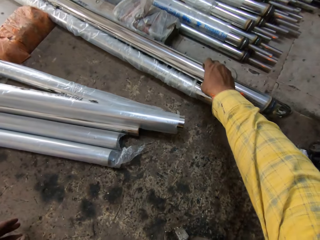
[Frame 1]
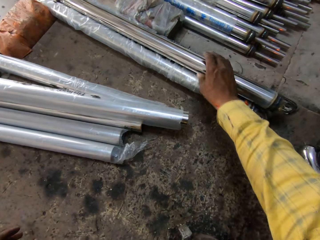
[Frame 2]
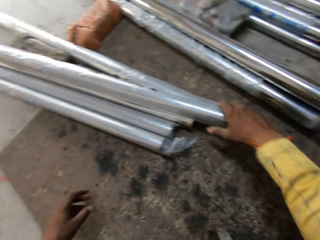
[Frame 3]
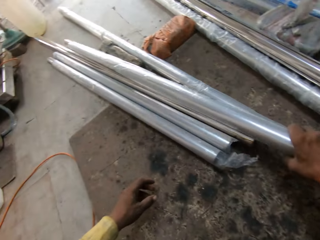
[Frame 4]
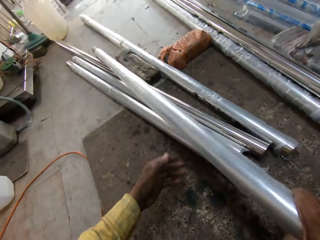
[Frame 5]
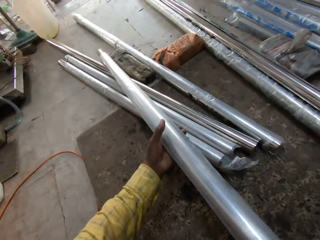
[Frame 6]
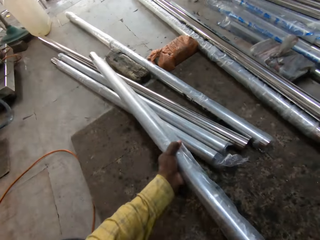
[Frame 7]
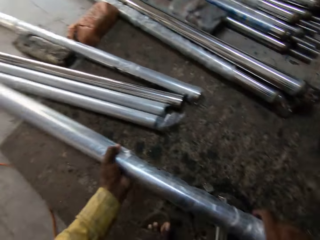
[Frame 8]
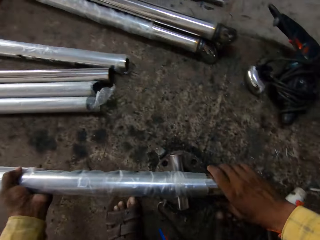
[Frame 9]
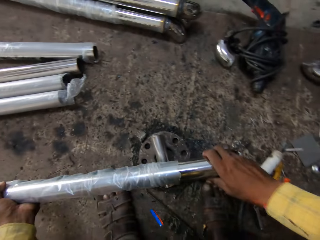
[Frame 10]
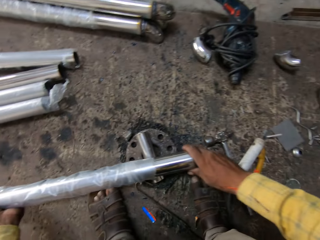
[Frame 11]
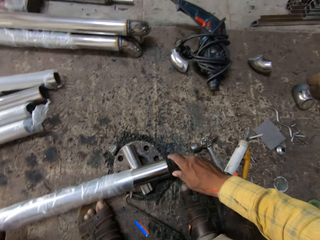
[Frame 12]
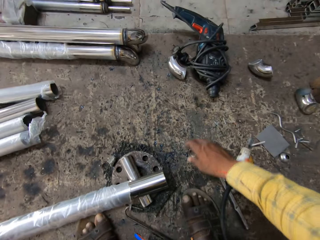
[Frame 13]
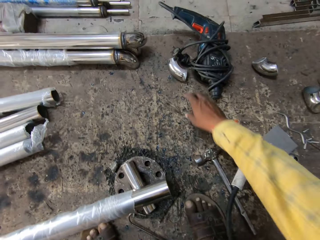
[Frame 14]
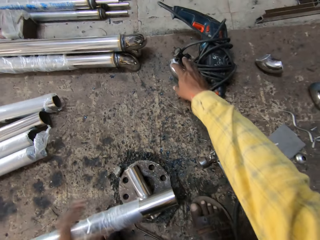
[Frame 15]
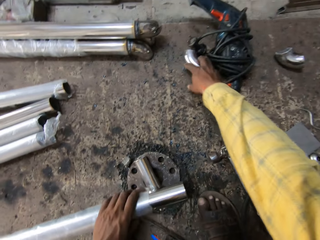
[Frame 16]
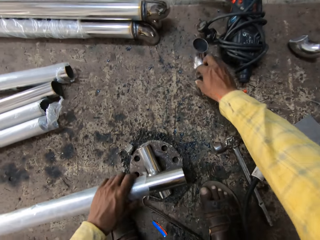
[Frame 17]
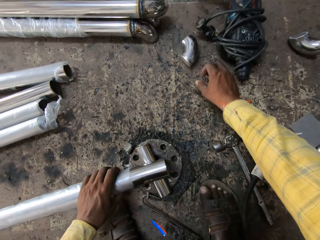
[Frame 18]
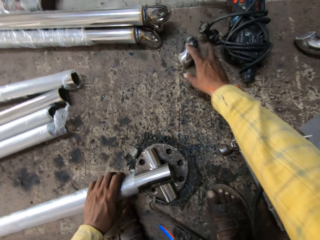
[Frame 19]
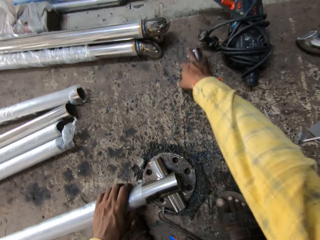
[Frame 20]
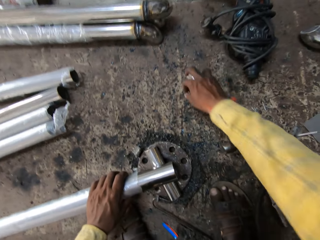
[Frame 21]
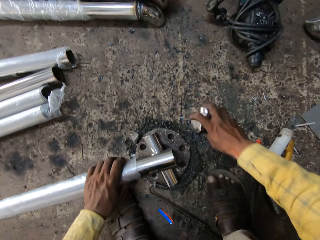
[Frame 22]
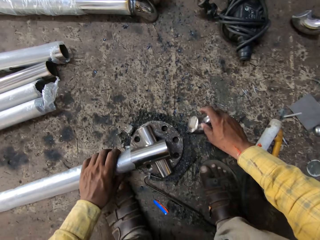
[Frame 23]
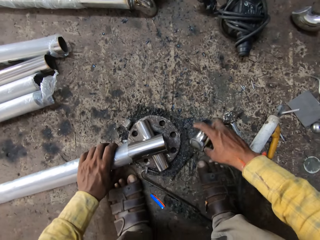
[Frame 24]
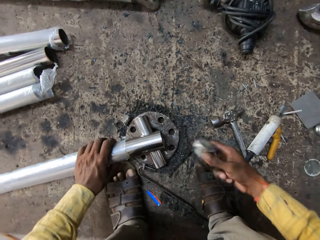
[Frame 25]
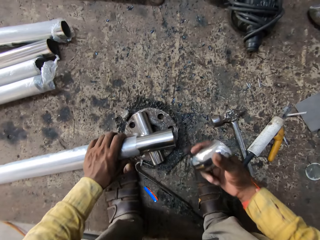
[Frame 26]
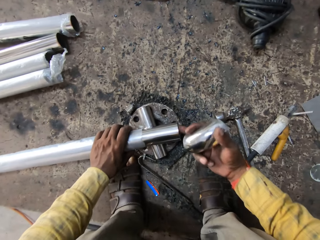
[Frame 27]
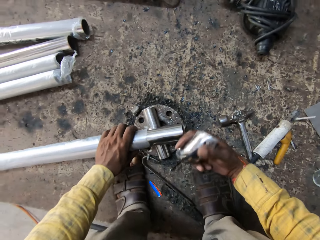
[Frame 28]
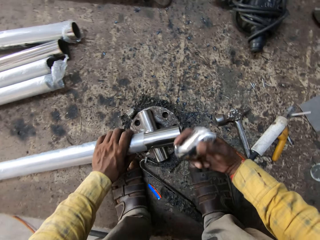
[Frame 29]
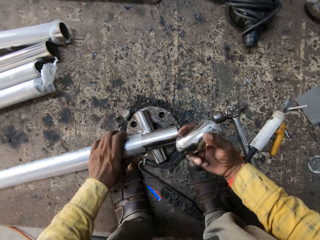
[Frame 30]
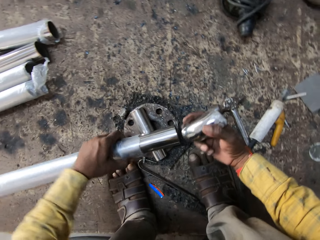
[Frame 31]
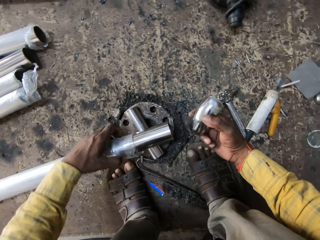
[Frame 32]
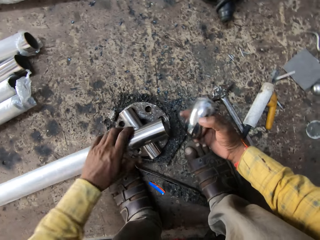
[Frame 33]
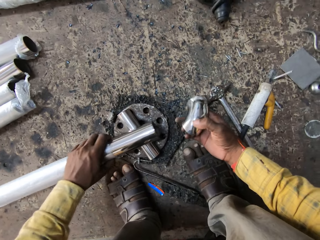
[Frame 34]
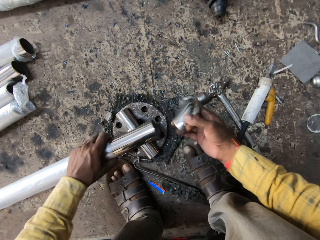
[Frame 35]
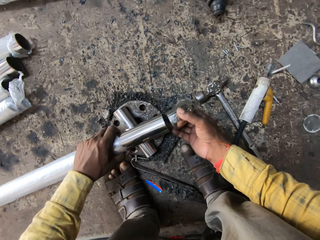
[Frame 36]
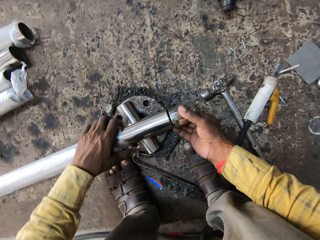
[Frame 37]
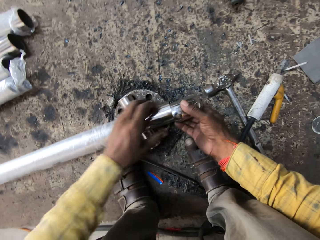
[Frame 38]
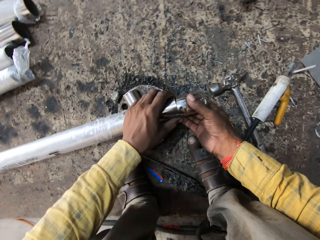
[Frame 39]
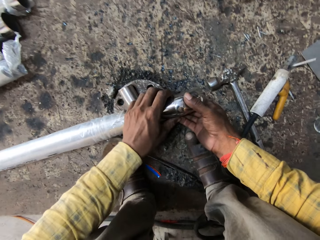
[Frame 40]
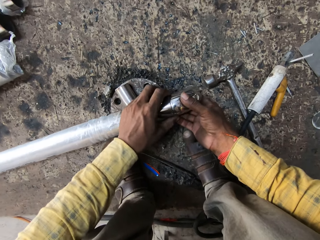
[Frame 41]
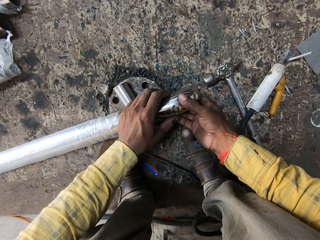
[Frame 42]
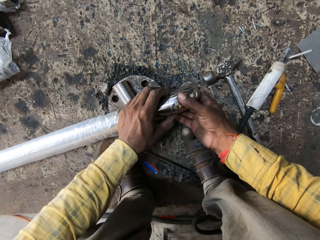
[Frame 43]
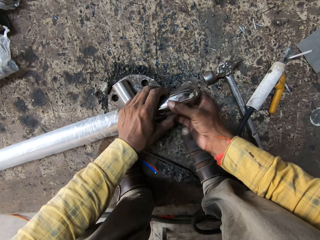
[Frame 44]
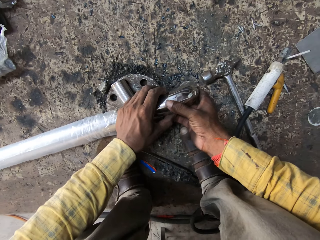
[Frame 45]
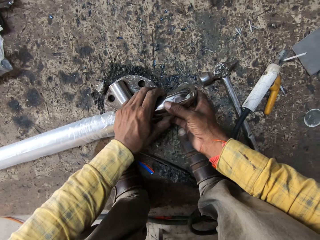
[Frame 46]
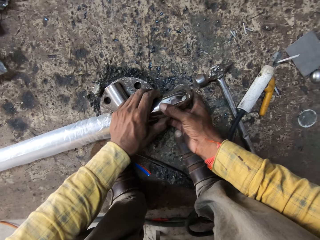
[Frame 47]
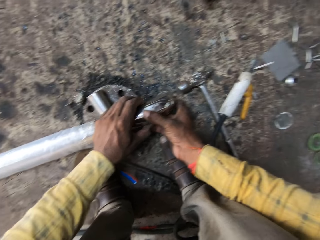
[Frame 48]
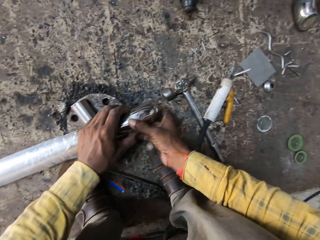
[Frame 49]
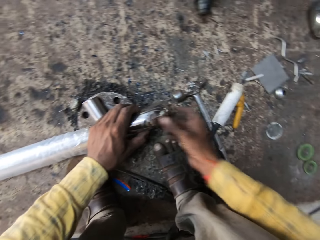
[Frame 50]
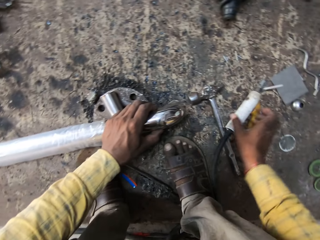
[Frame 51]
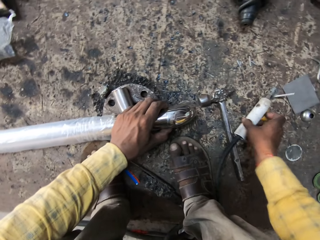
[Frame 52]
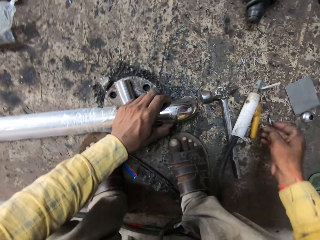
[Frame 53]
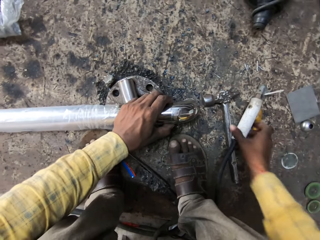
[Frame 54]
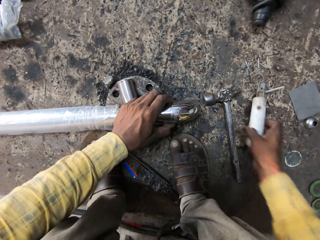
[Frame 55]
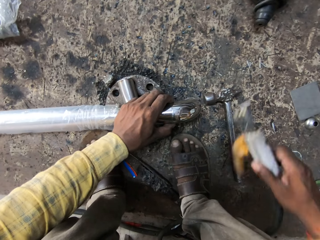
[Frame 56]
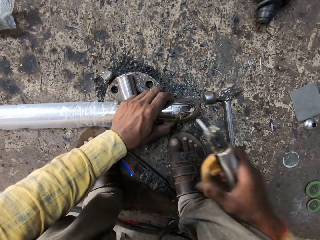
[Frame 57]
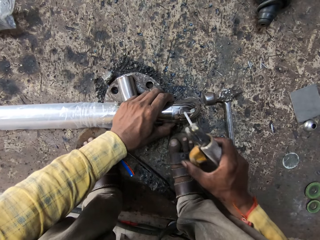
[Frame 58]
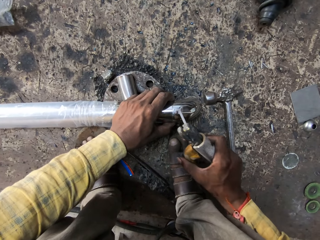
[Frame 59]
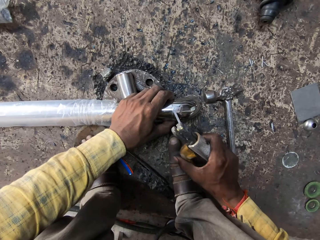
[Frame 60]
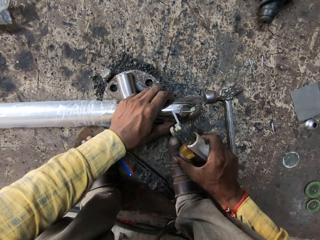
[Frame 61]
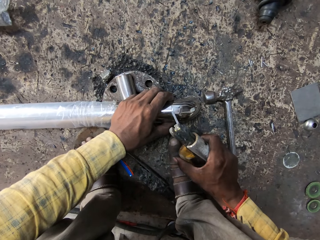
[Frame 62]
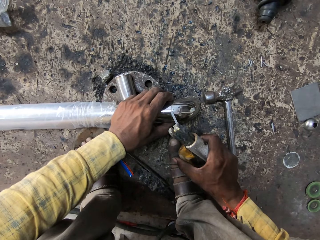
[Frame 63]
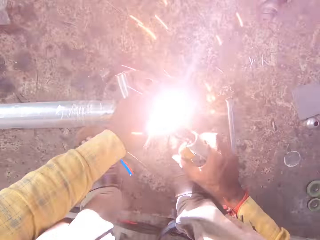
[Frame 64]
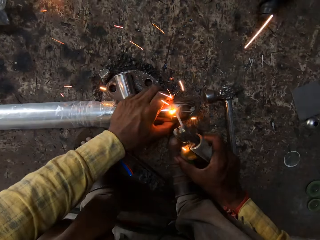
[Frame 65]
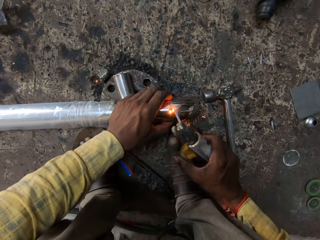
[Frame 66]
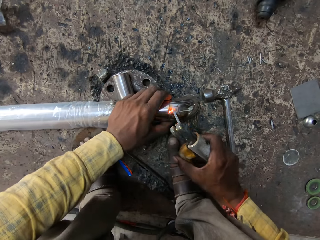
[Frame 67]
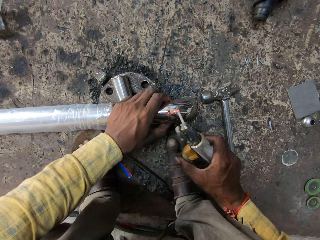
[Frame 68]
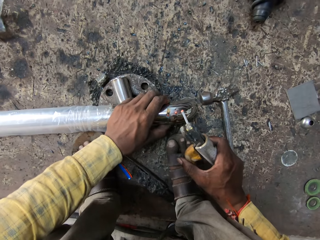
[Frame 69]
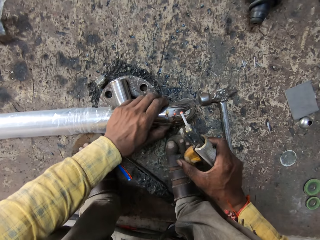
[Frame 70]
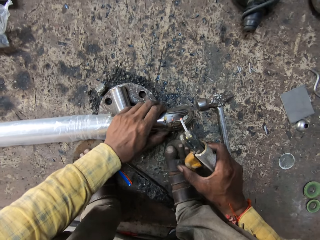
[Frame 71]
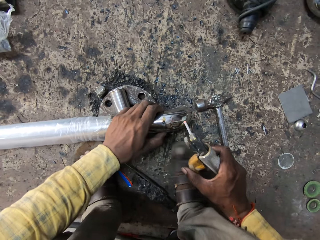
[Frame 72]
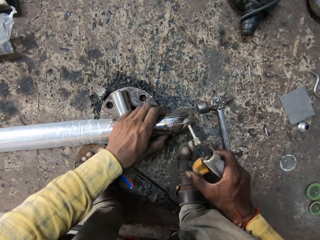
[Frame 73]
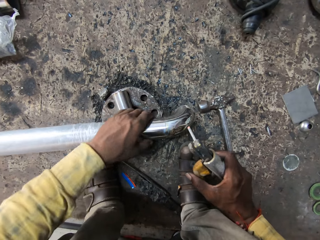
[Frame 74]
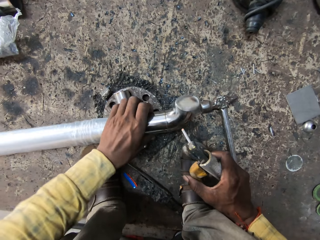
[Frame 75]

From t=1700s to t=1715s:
The camera wearer puts down the stainless rod. They pick up the stainless rod, put down the stainless rod. They grab the metal connector. They pick up the stainless rod. They connect the metal to the metal connector. They weld the stainless rod. They grab the electrode holder.

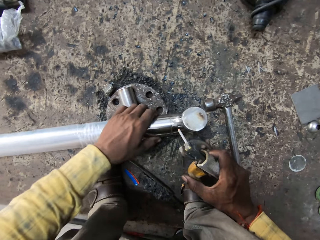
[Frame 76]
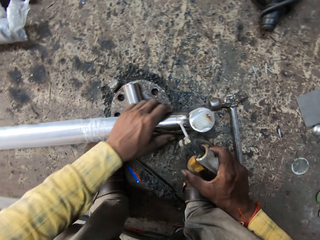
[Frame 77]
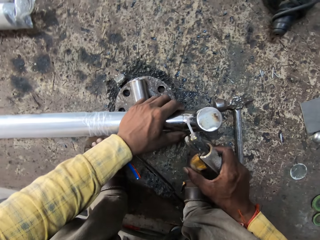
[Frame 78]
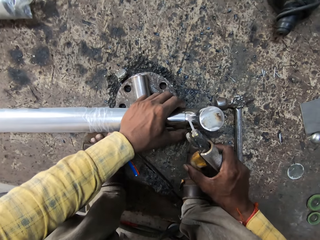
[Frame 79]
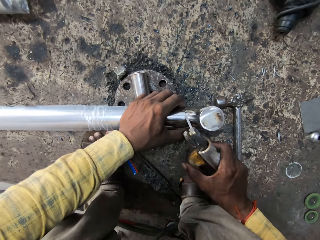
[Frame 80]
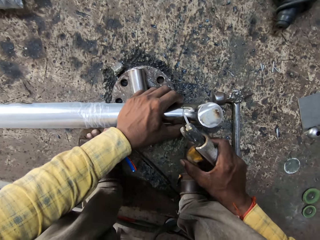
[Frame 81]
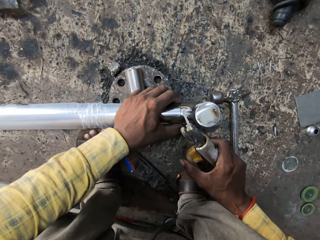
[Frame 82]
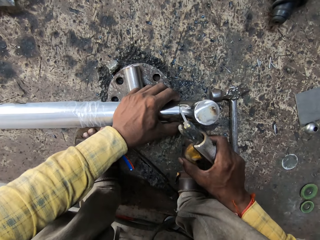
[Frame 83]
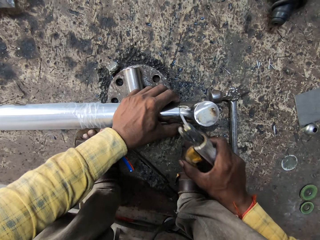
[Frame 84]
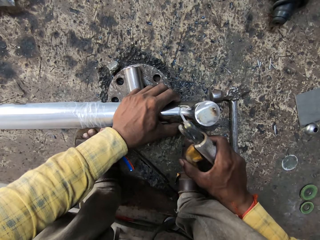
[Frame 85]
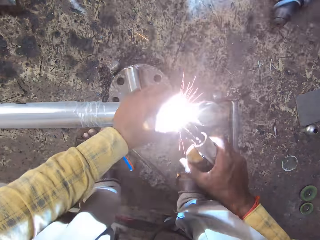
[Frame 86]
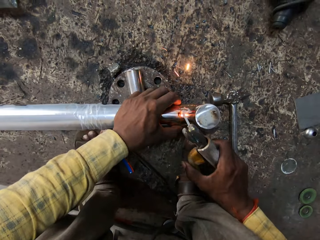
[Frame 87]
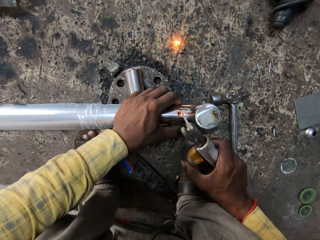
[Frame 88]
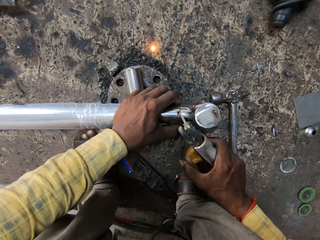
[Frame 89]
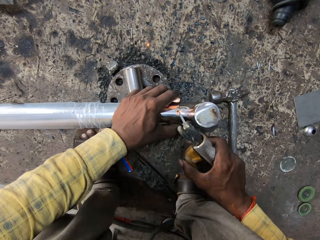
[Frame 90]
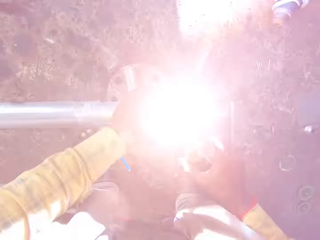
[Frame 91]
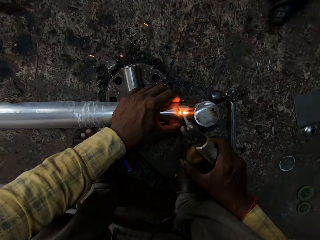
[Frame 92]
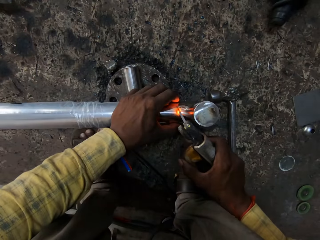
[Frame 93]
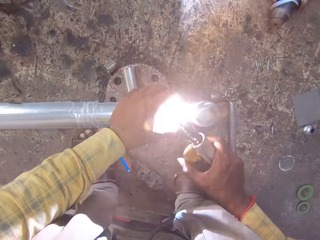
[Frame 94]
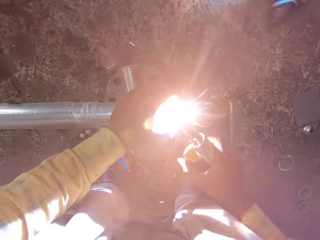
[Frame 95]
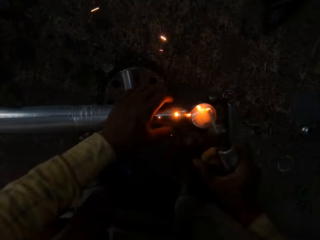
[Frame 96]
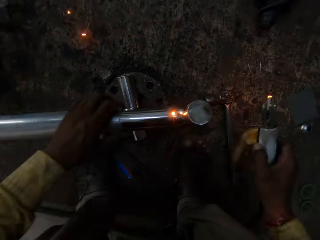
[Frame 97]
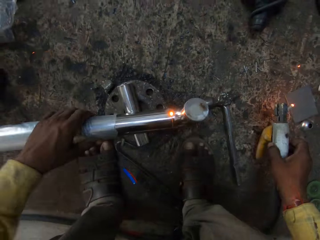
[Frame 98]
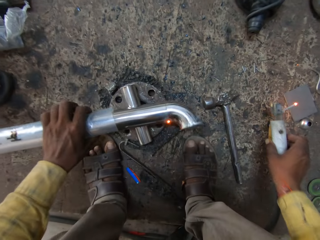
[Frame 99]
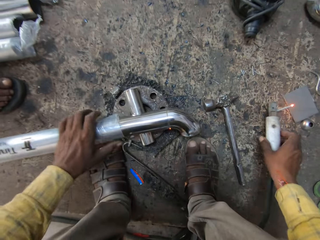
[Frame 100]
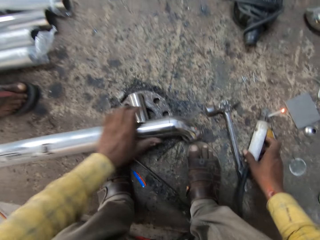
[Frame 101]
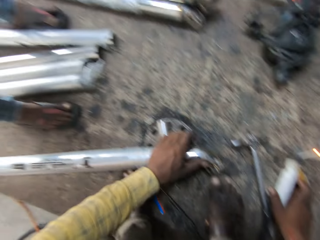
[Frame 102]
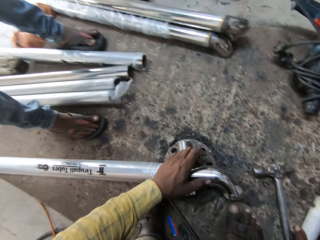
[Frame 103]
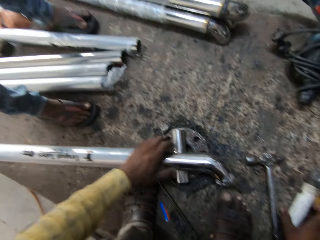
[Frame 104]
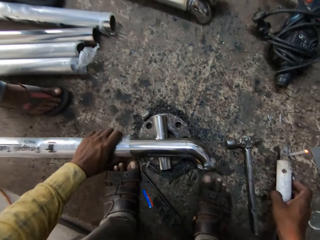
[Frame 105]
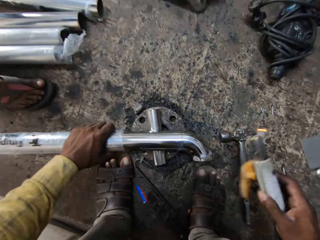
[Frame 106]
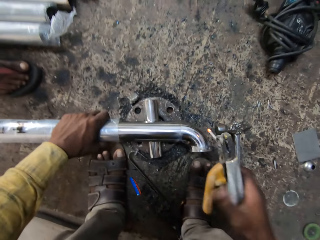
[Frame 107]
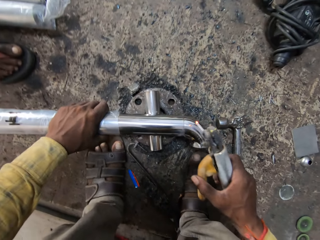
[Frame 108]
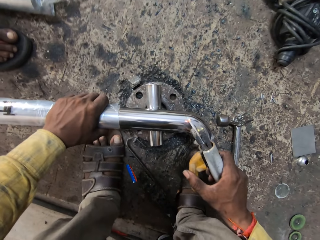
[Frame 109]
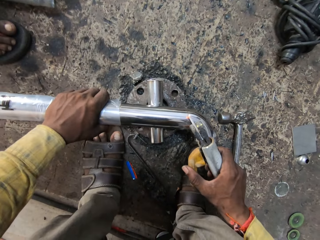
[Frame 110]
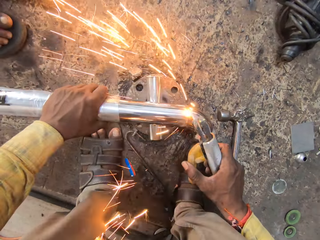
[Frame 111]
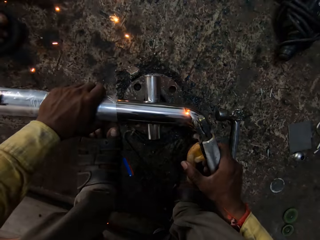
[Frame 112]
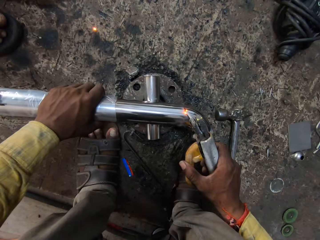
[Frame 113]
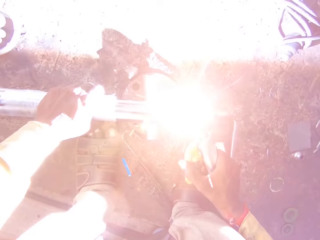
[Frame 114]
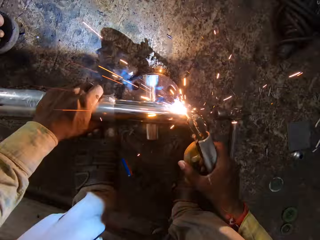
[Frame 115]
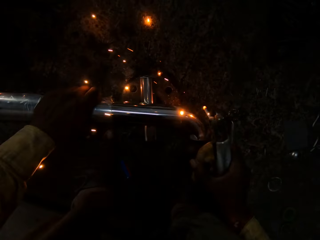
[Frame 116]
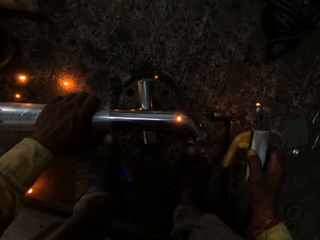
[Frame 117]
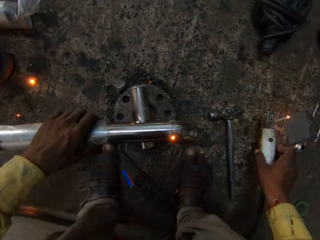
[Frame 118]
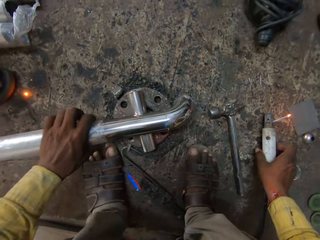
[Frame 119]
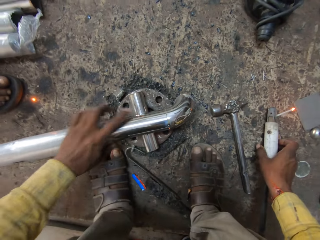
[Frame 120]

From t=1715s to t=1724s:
The camera wearer puts the electrode holder or welding electrodes on the floor. They turn the metal. They pick up the welding electrodes. They weld the metal.
